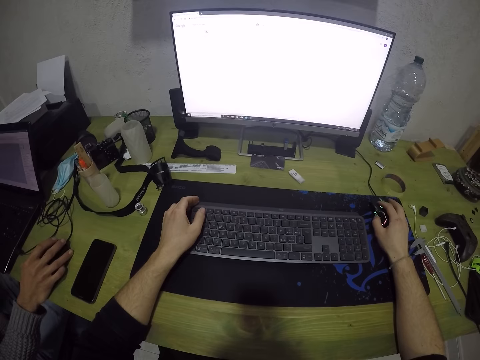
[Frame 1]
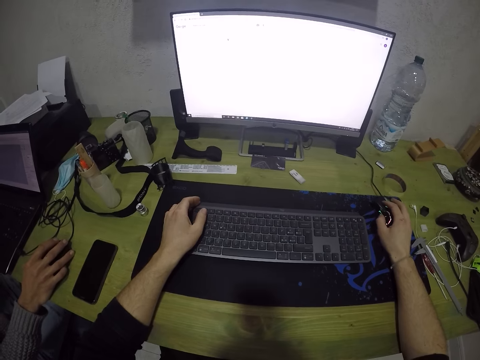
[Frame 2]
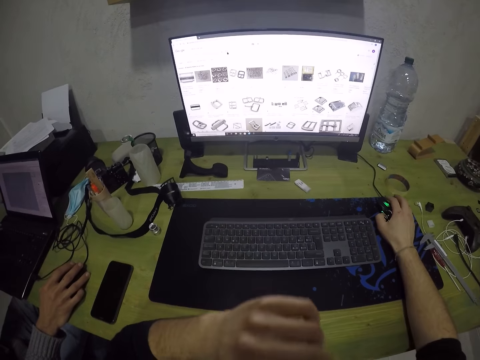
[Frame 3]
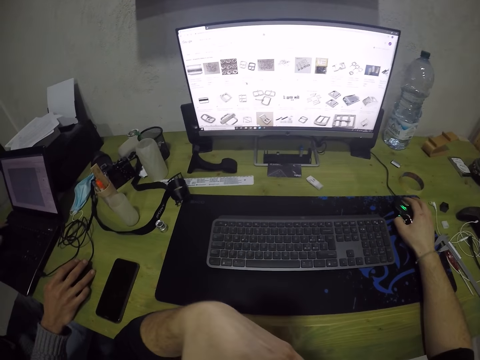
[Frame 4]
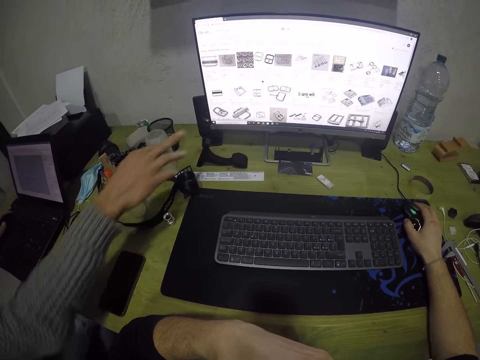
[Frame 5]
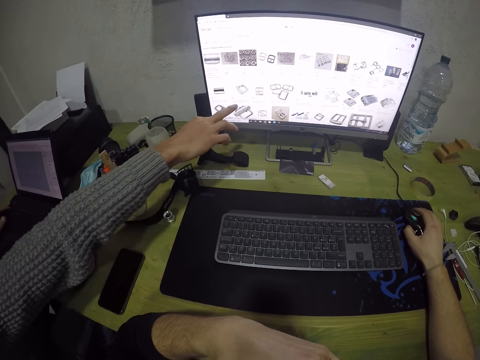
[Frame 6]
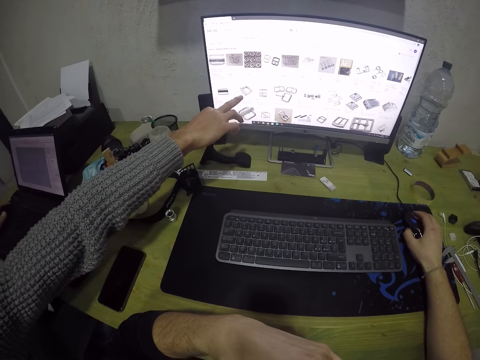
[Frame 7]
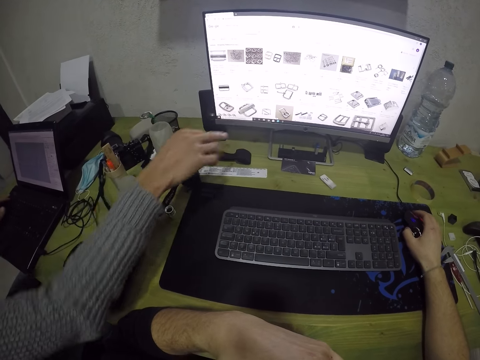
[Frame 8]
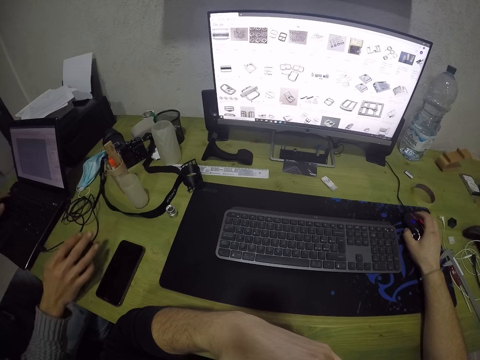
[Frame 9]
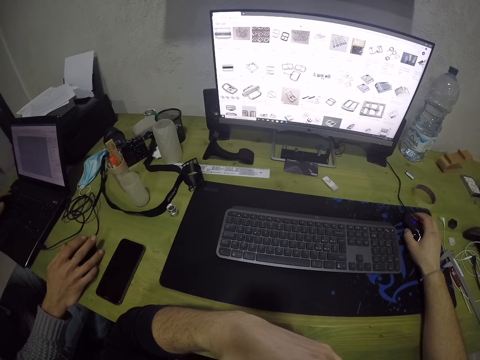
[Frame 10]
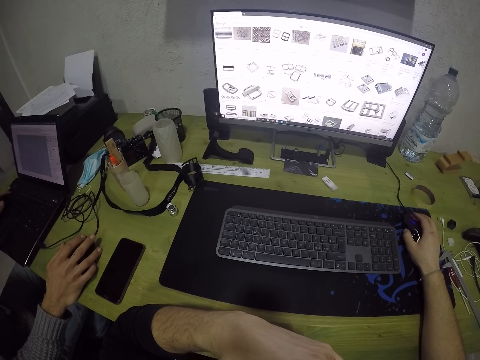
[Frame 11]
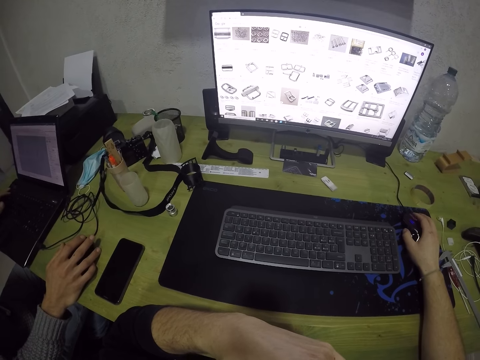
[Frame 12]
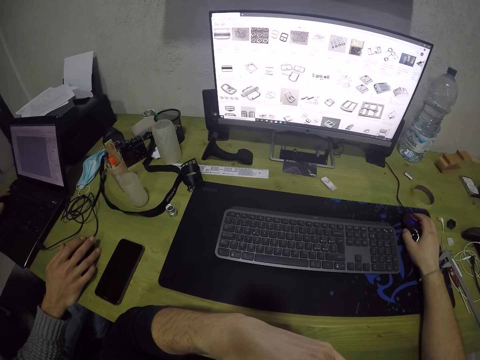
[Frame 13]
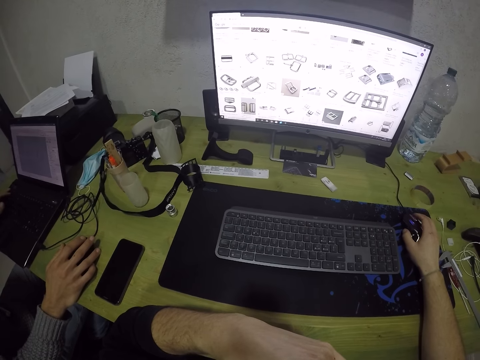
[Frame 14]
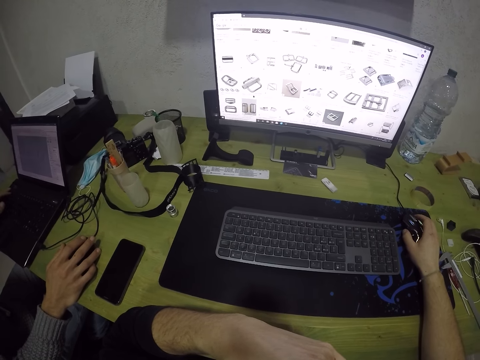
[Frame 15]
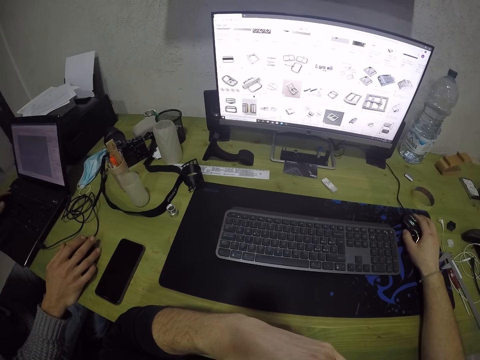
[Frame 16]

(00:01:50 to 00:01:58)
The camera wearer lifts his left hand up. A man points to the monitor with his right hand. The man holds a laptop mouse in his right hand. The camera wearer presses the mouse. He presses the mouse again.

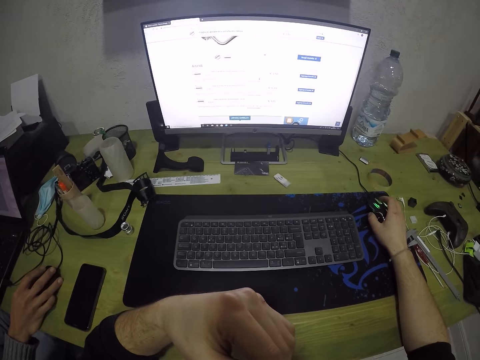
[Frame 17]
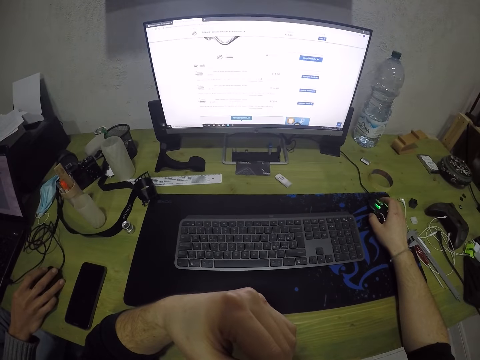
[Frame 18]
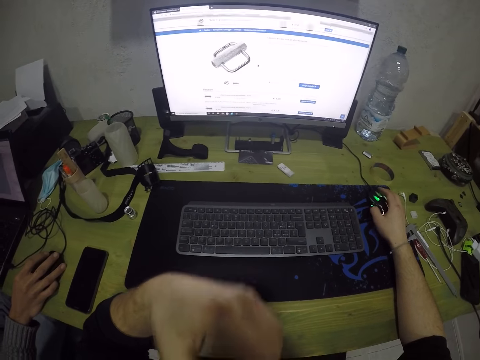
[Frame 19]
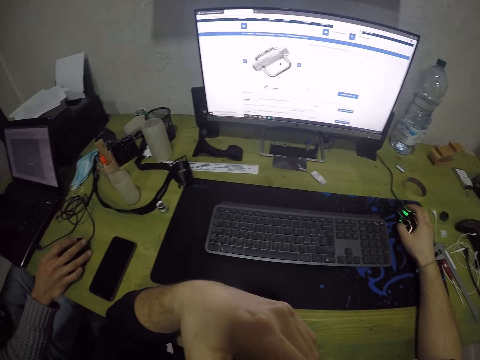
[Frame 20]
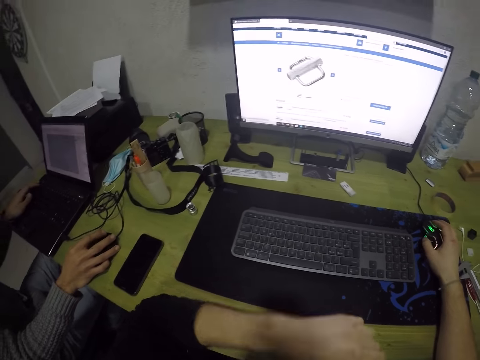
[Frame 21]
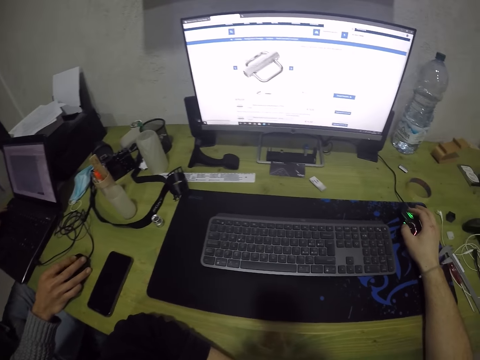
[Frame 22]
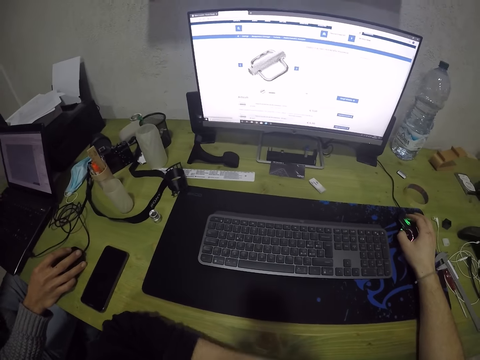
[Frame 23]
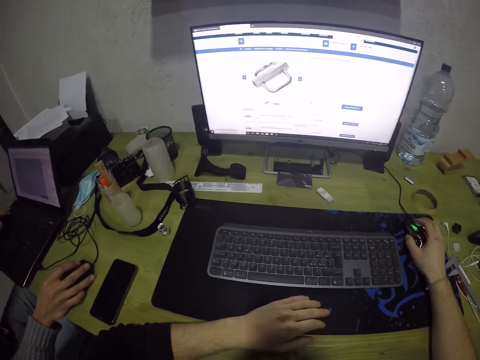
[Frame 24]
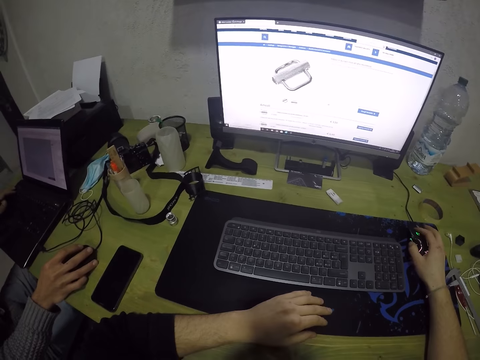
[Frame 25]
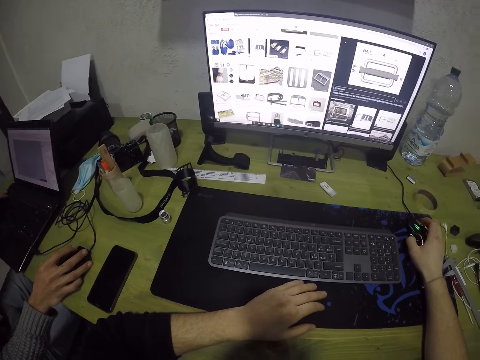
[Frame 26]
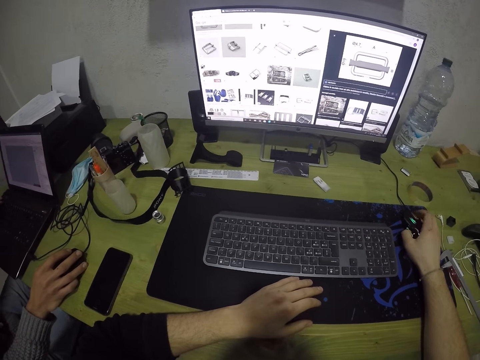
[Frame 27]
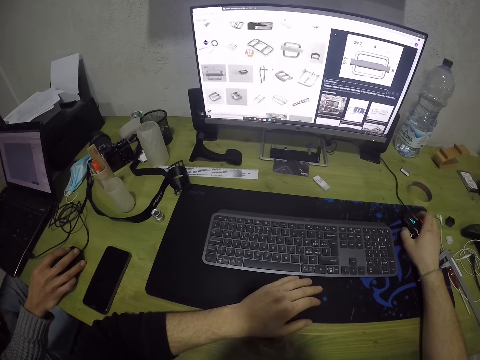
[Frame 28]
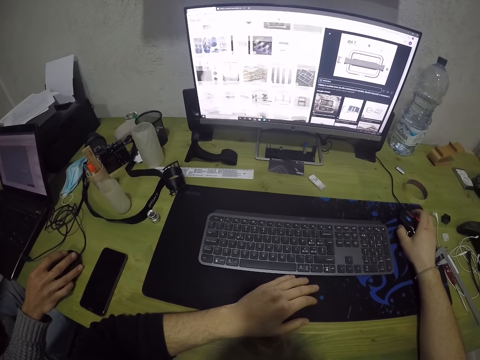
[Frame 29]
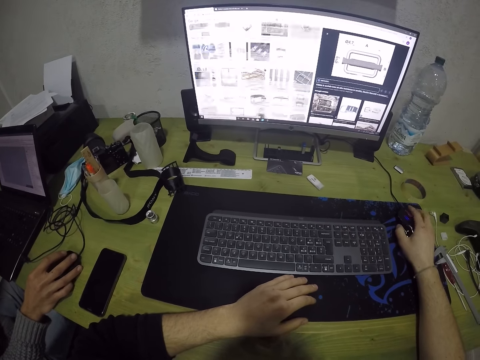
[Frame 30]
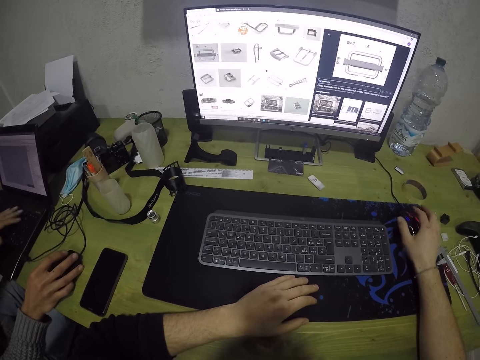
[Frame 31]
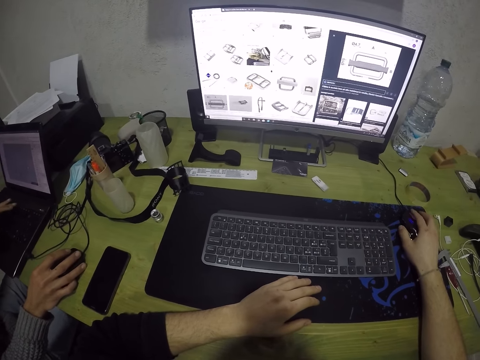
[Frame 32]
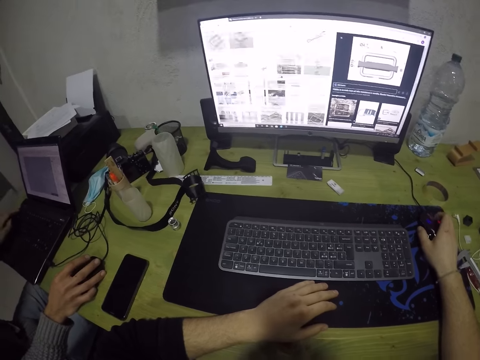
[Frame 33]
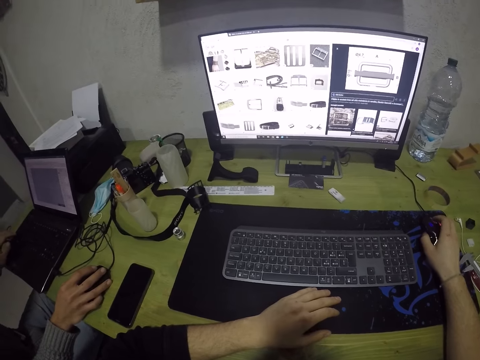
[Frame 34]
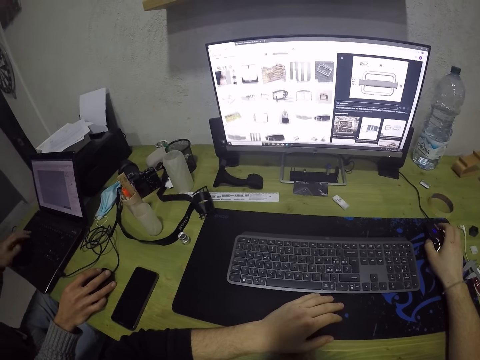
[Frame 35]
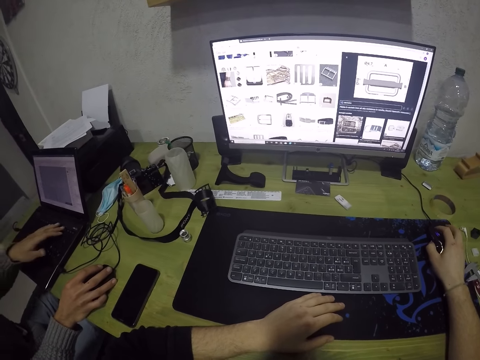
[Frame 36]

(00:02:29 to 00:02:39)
The camera wearer presses a mouse. He drops his left hand on the table. He presses the mouse.
